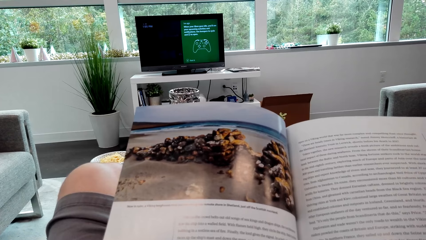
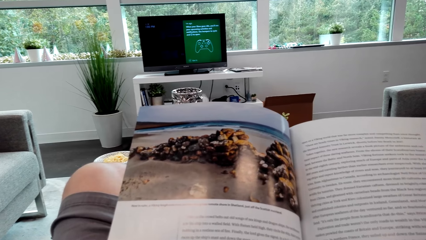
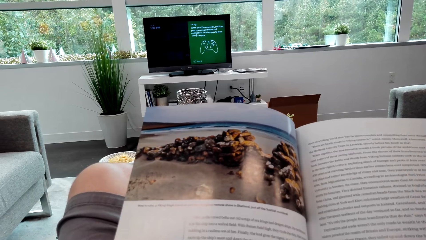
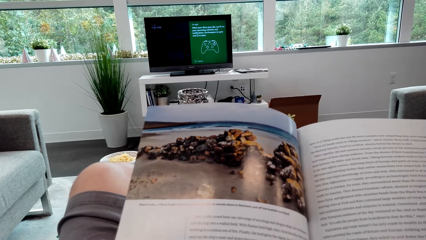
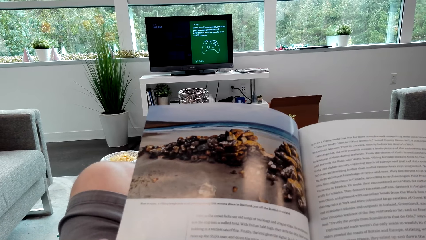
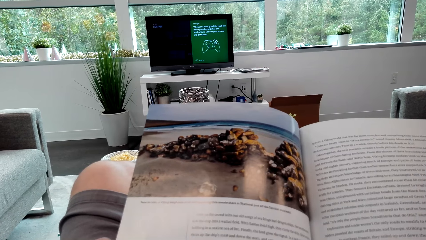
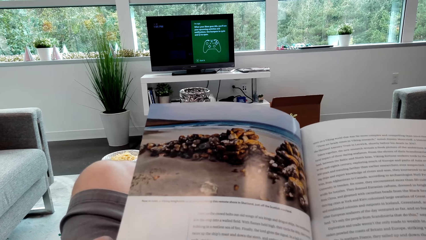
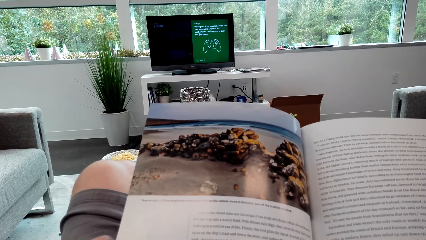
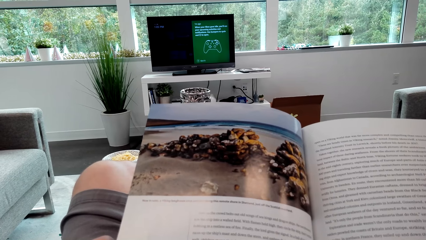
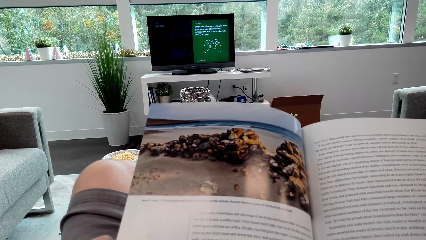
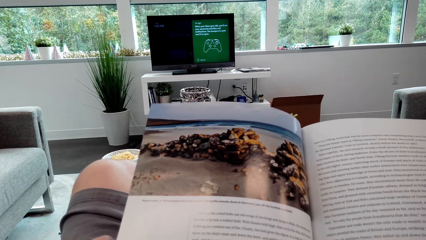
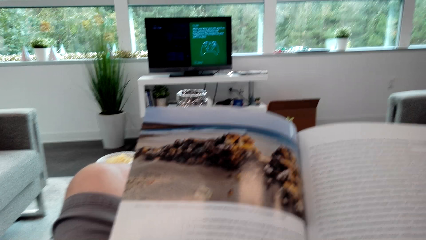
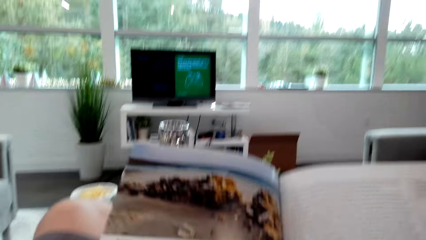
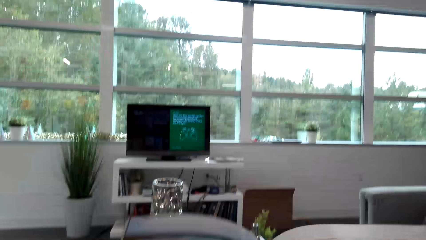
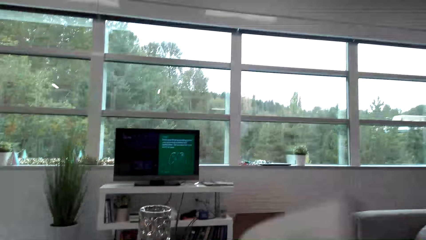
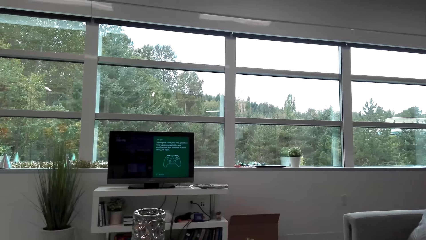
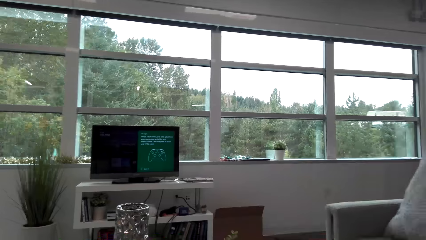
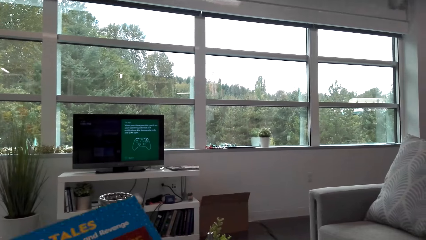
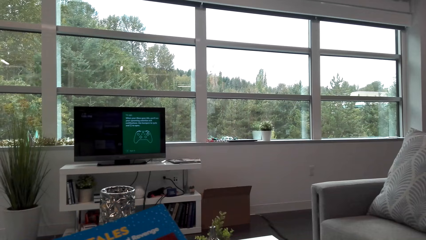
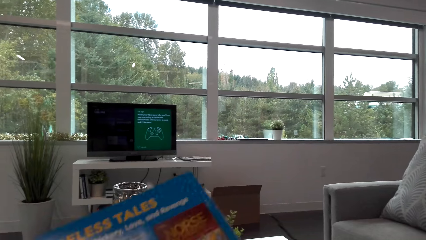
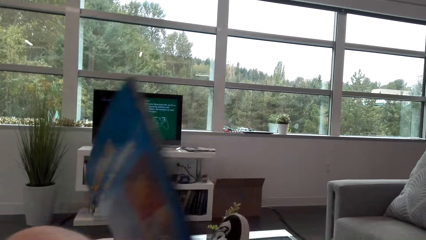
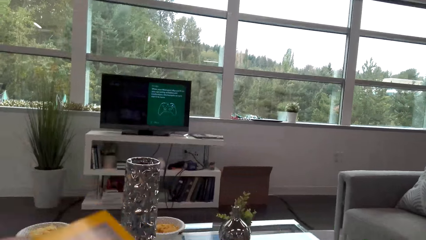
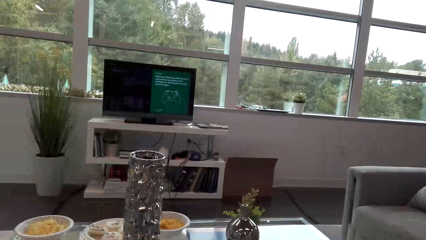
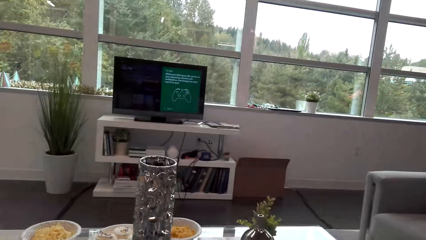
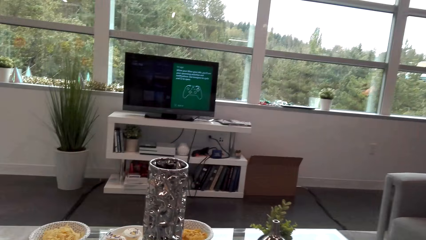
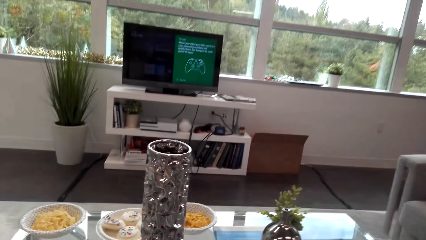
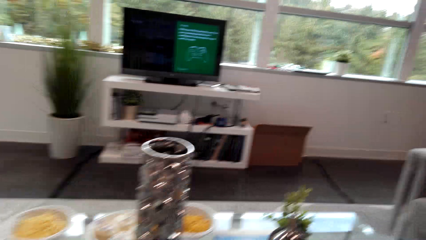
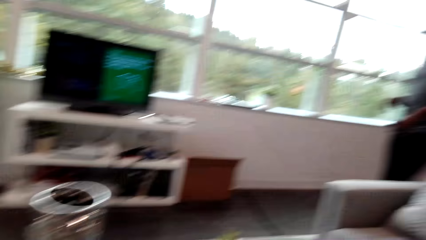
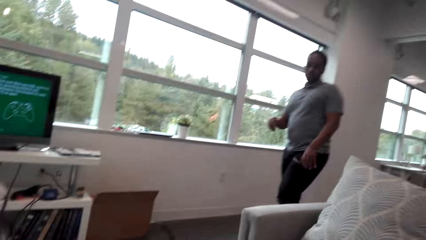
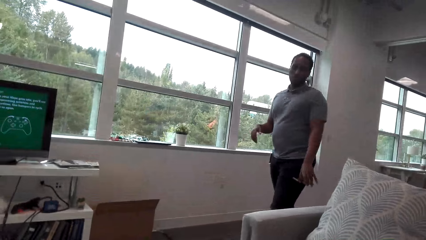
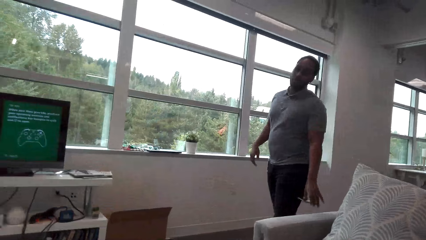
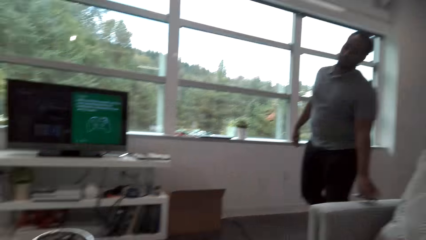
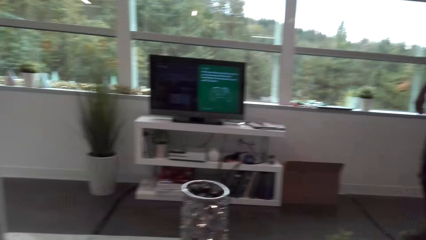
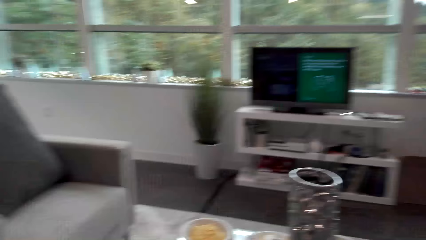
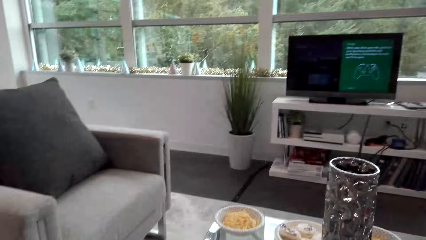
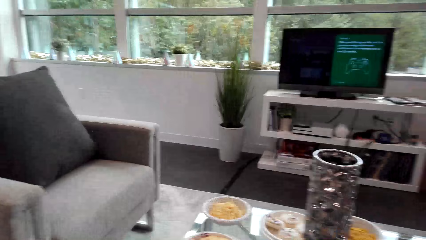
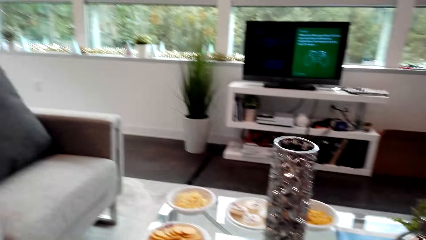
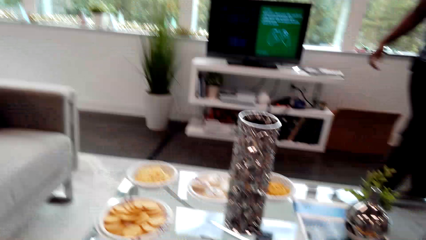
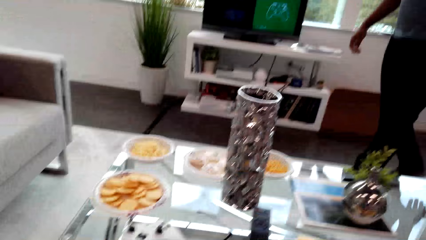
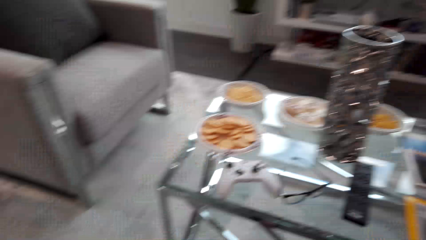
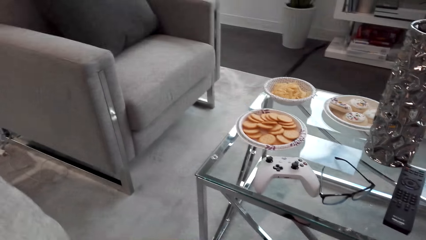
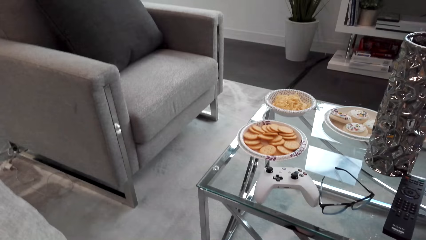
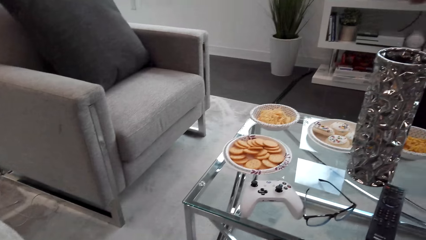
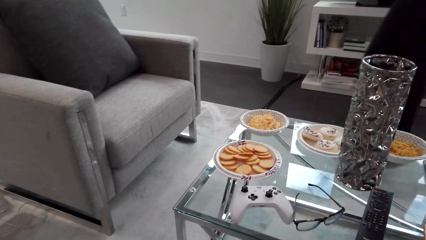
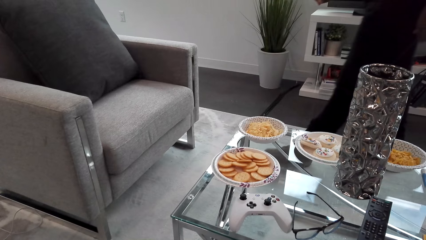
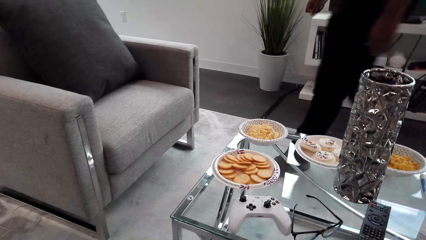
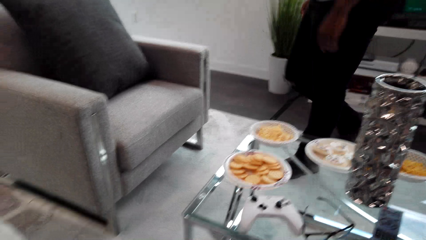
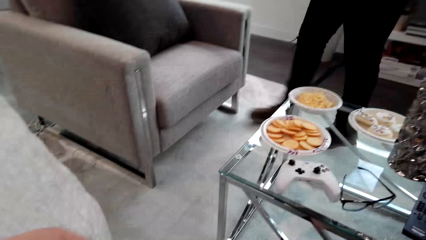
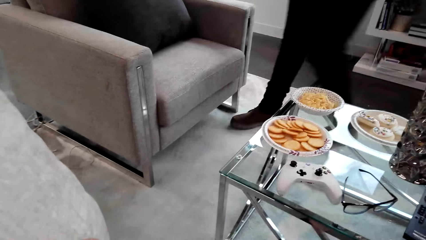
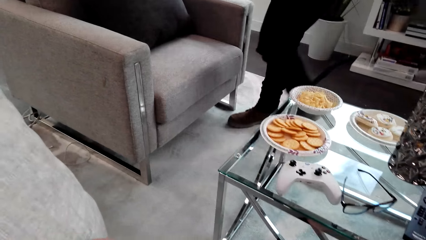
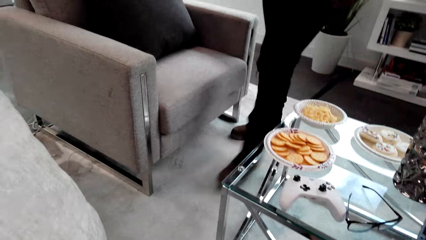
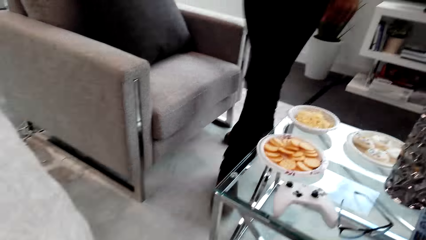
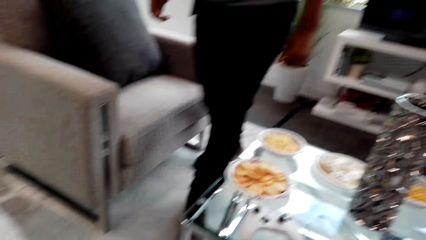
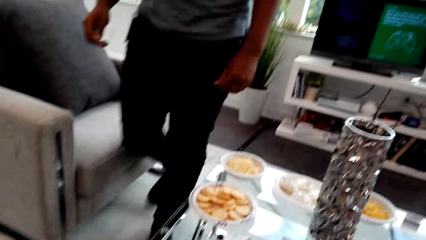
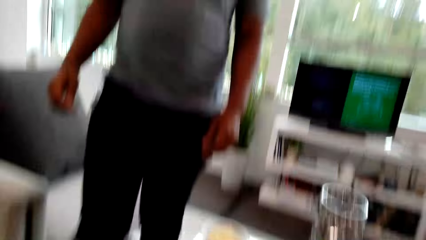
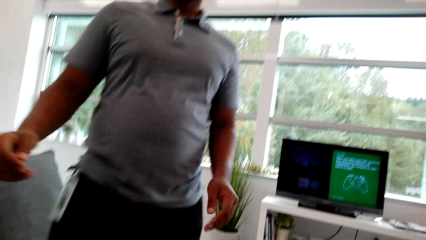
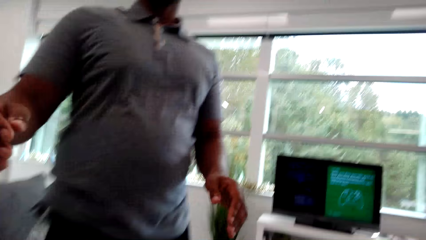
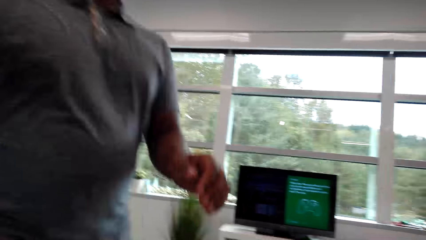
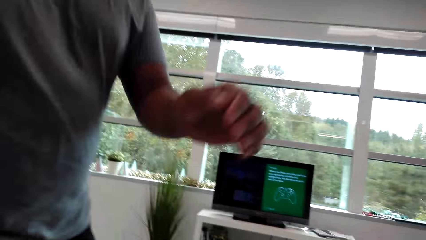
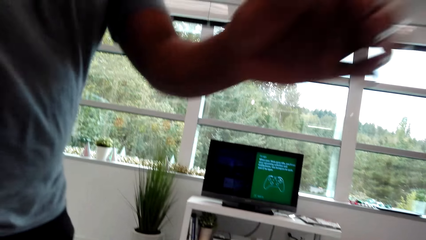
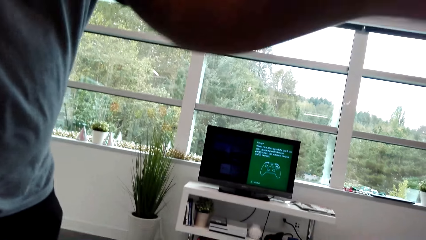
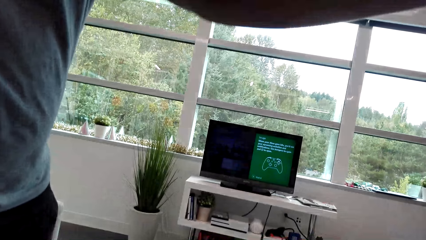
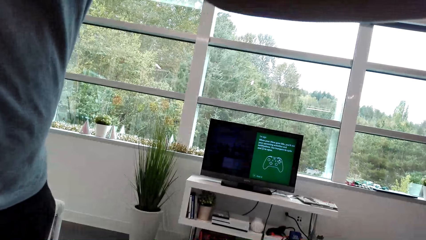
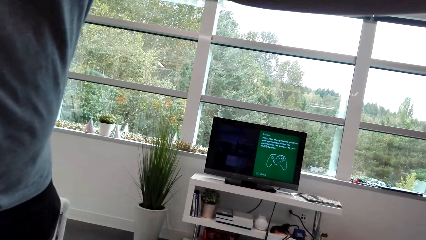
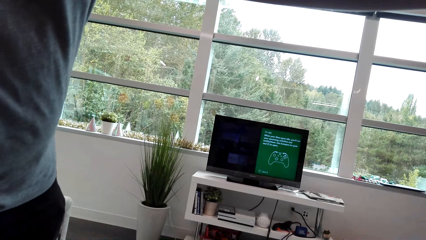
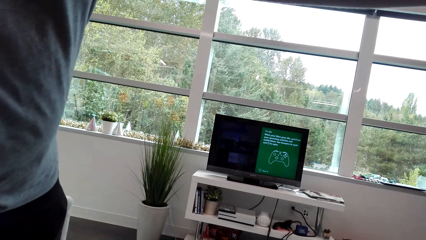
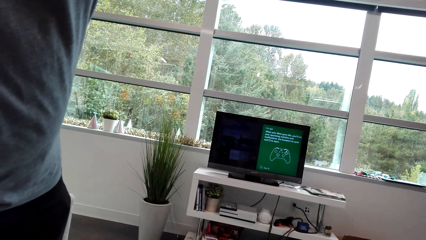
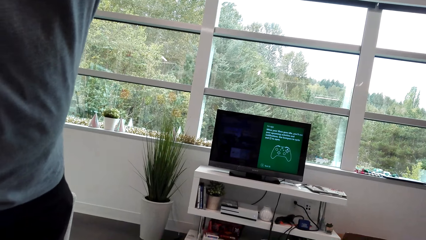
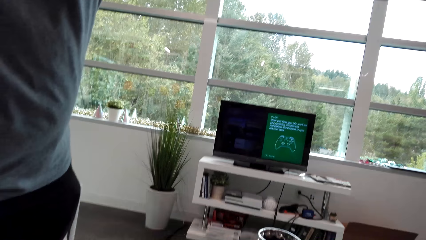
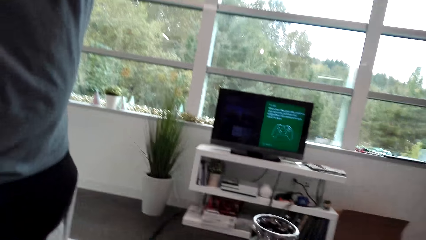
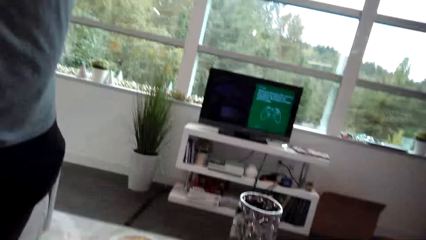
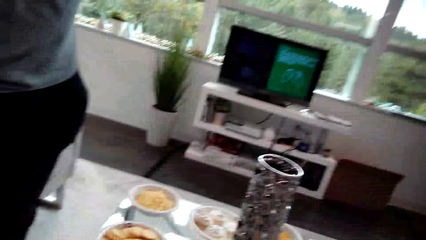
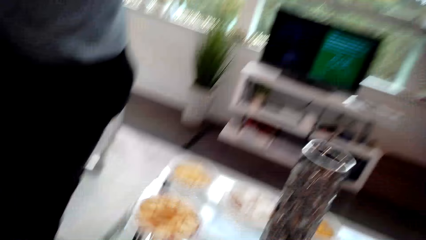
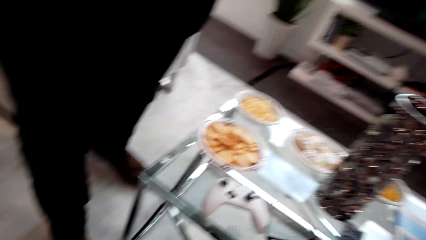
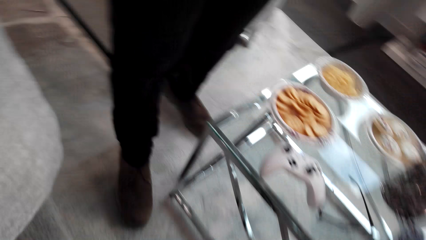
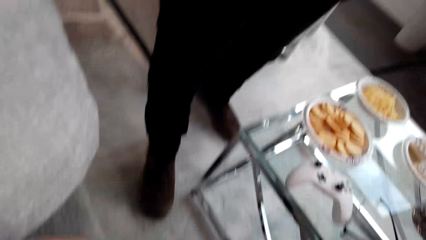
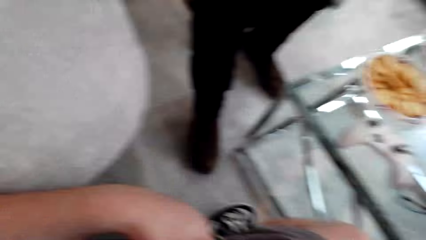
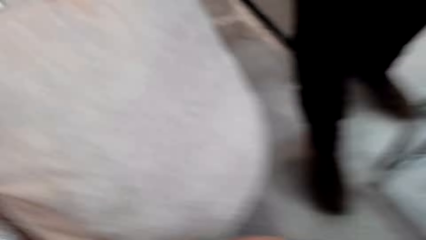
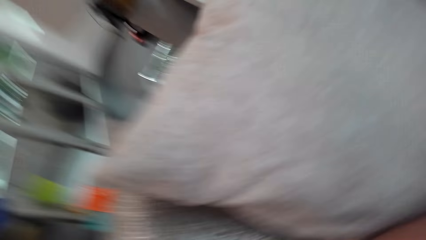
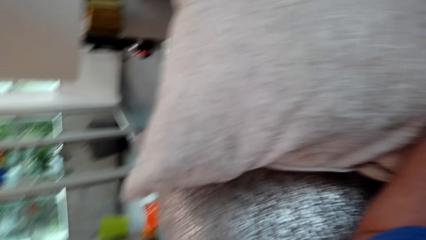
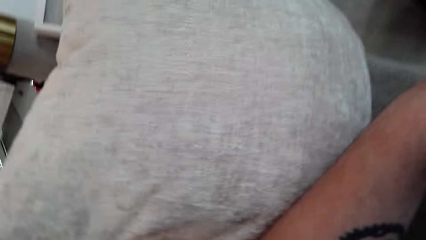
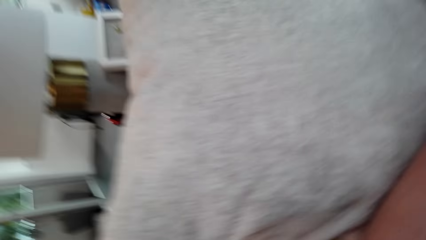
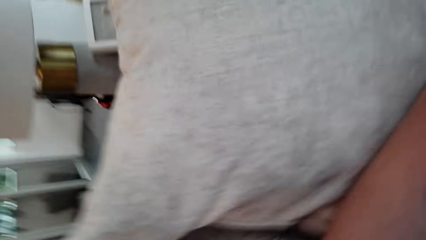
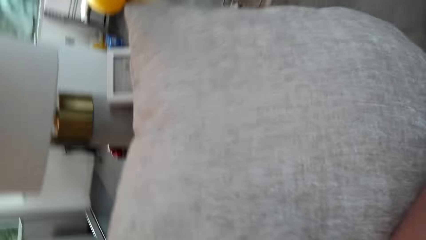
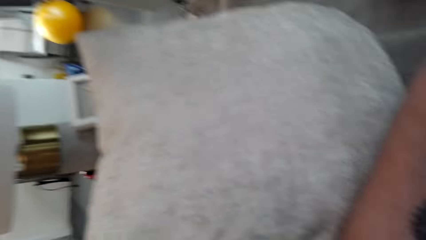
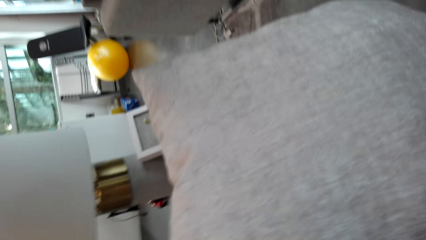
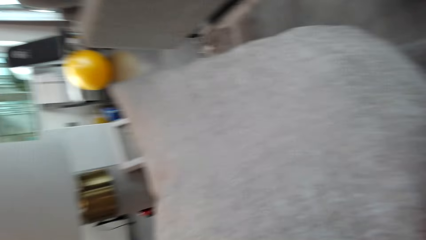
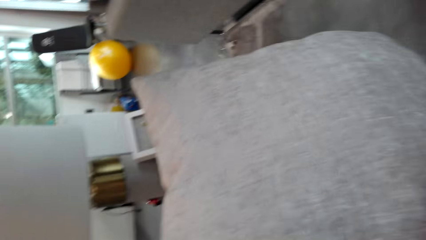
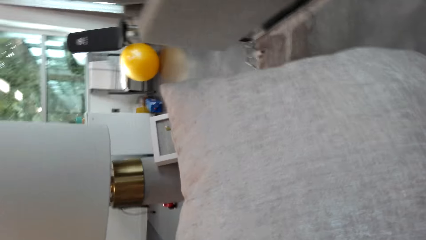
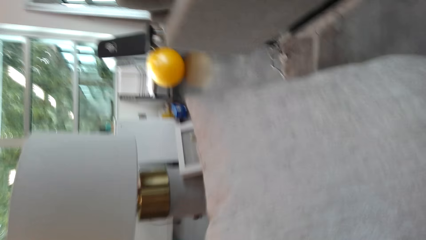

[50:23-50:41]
The camera wearer closes the book. A man talks to the camera wearer. The camera wearer looks at the man. The man walks towards the camera wearer in the living room. The camera wearer responds to the man. They look at the snacks. The man helps the camera wearer adjust the camera. The camera wearer adjusts the camera.
